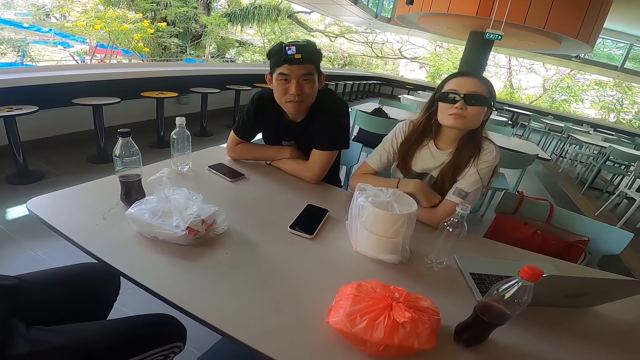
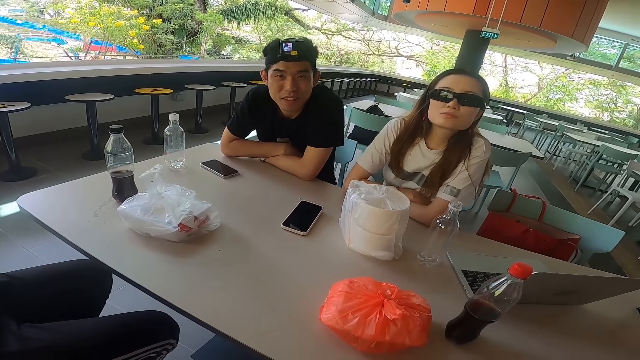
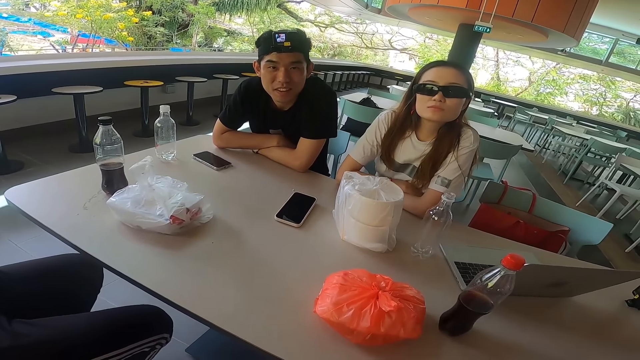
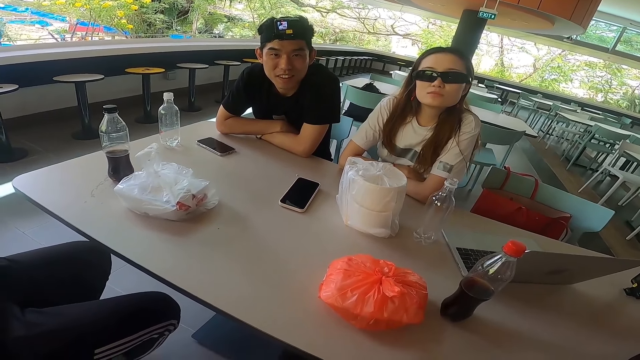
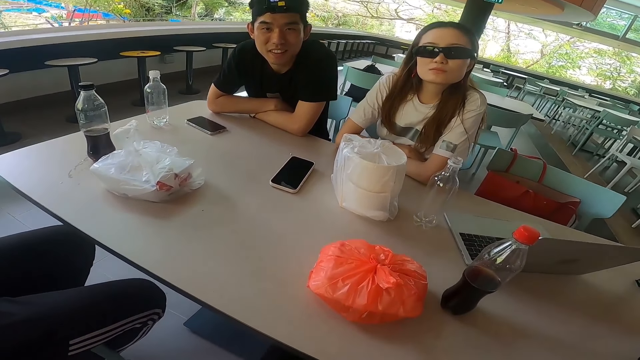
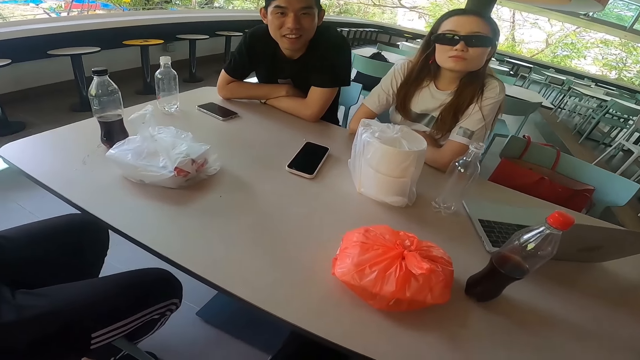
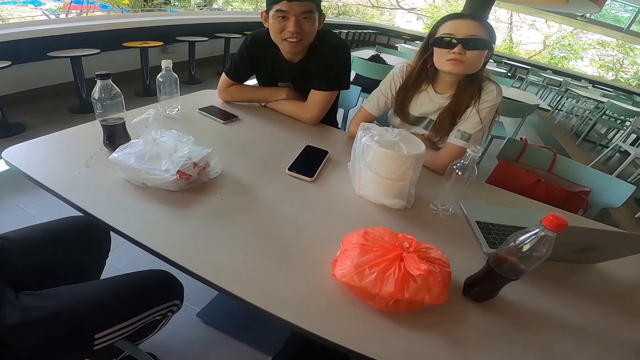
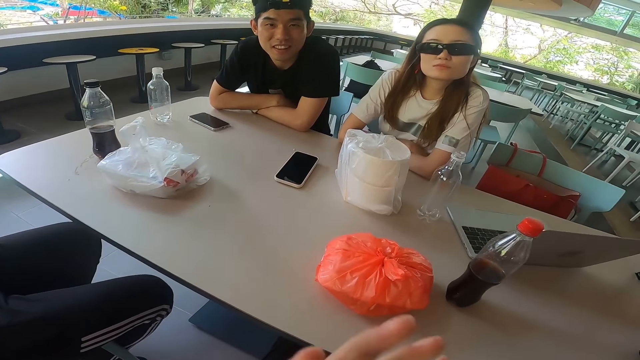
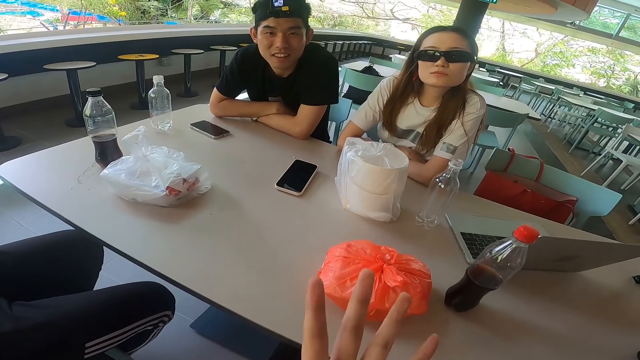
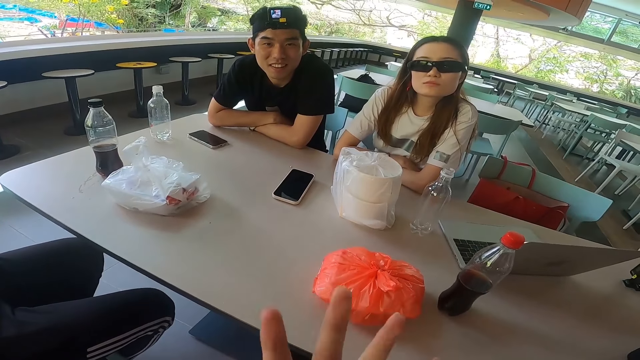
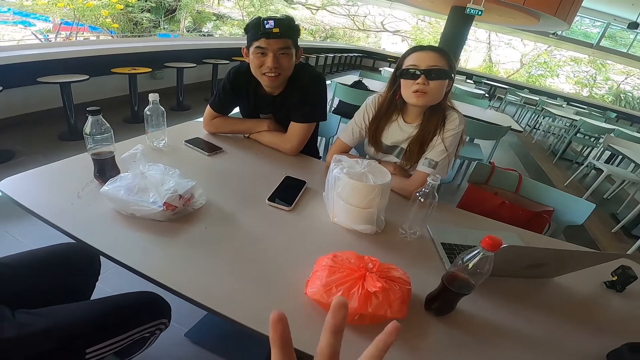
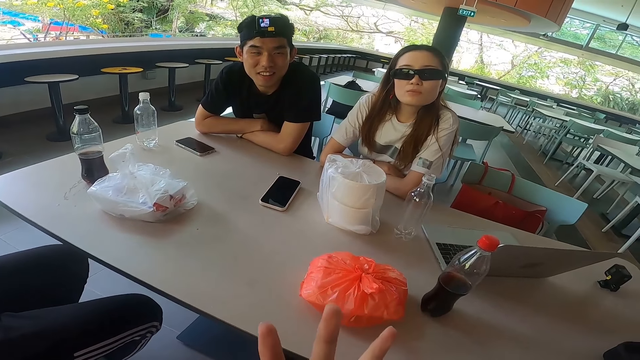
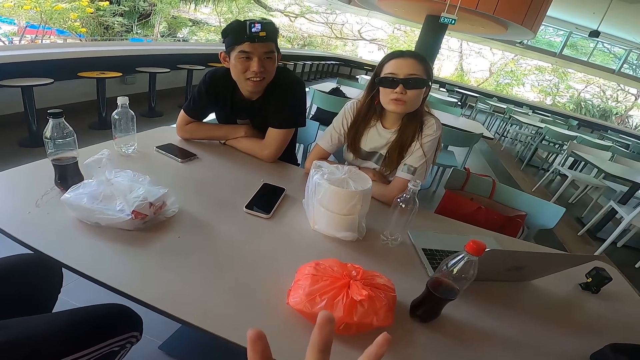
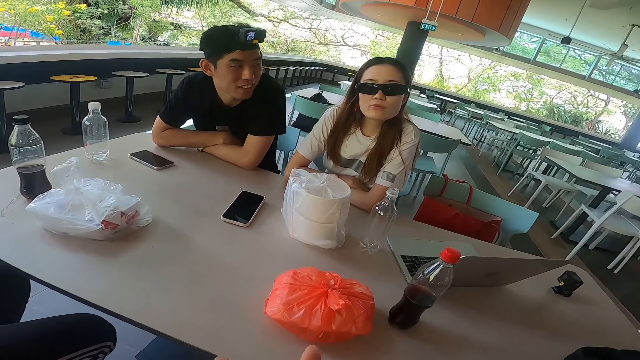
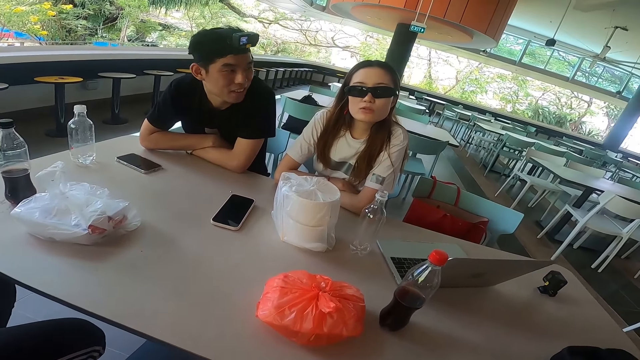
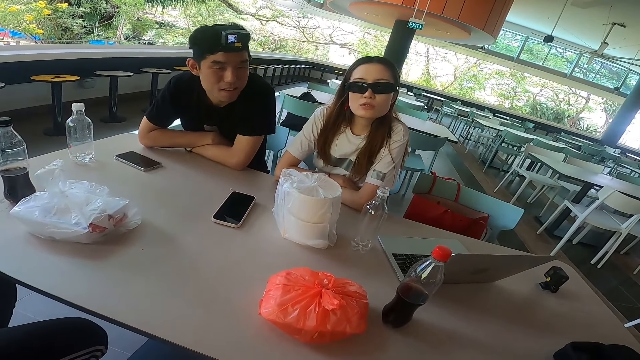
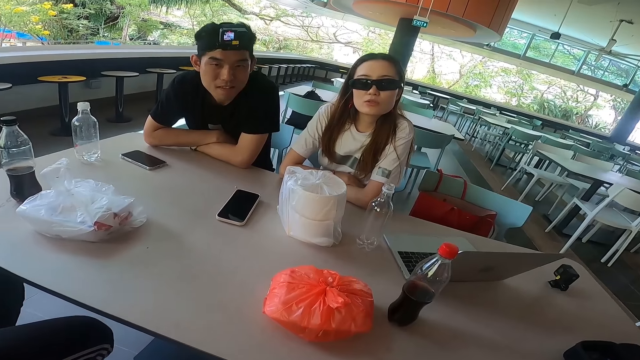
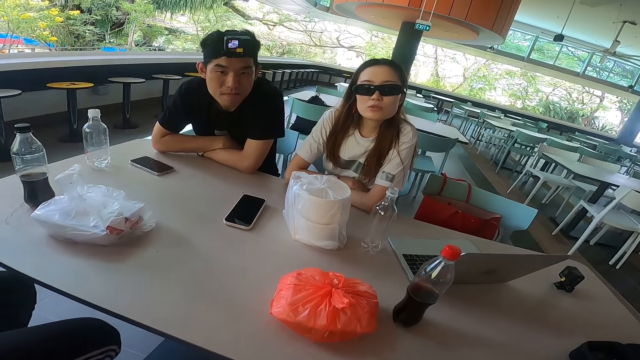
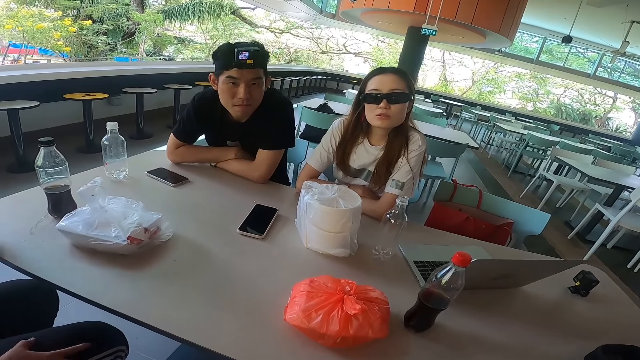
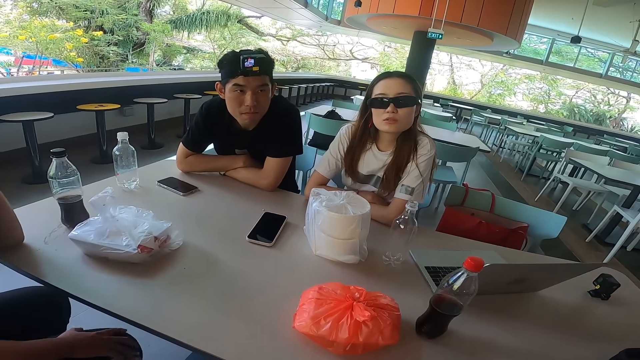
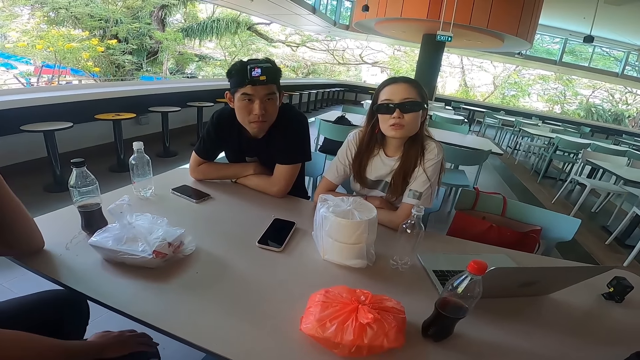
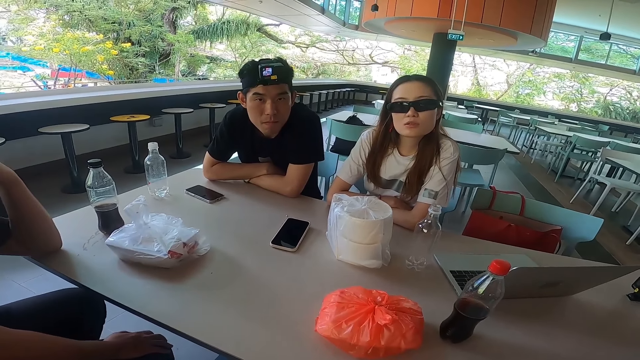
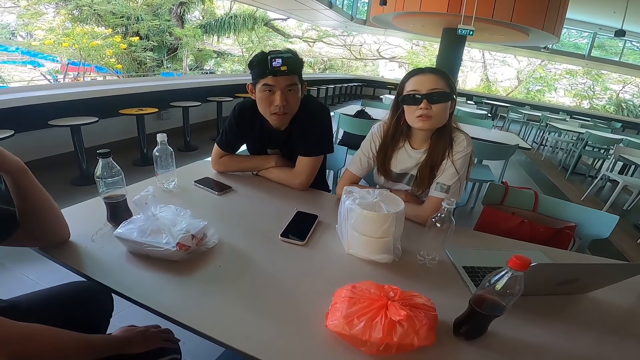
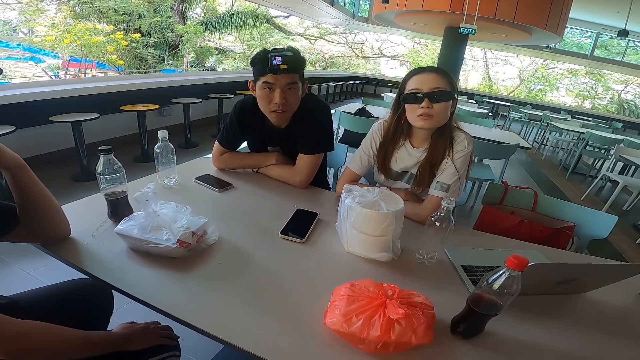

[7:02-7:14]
The camera wearer swings the left hand. They stare at a lady.

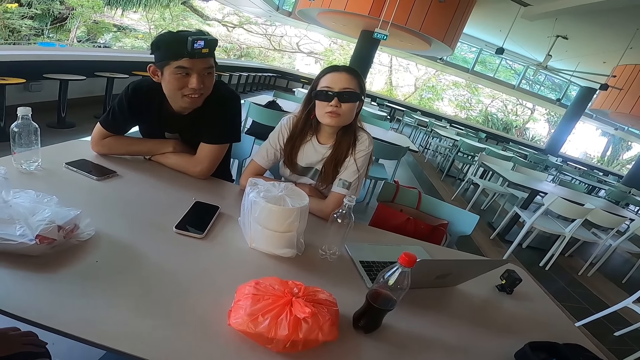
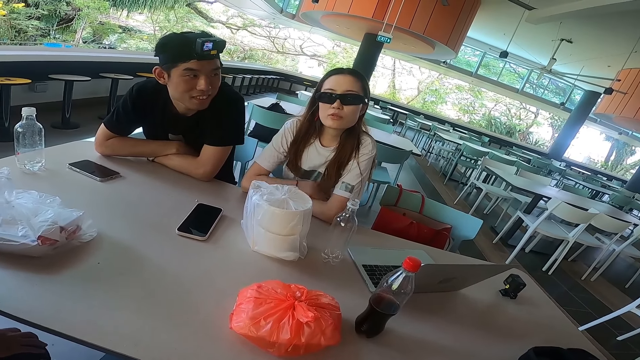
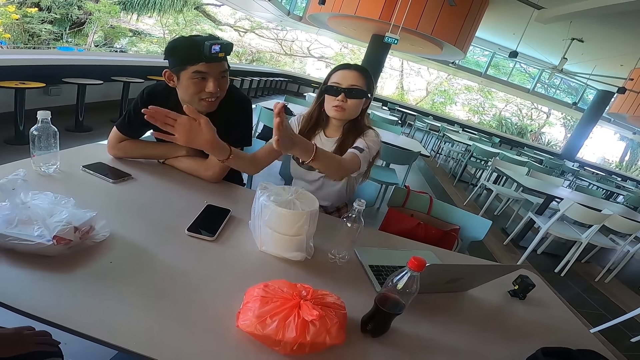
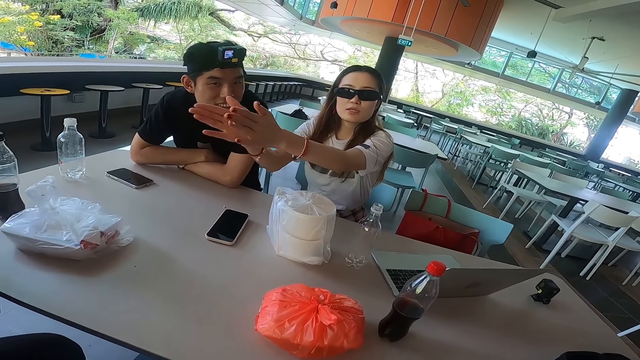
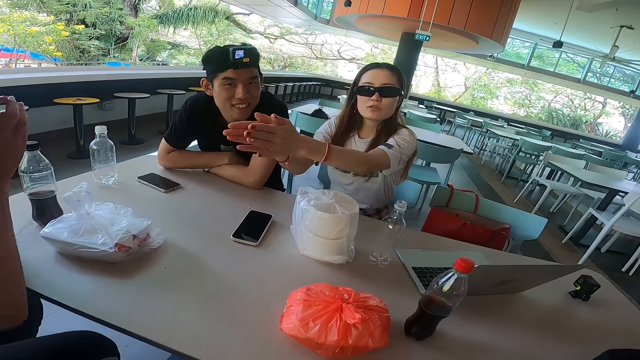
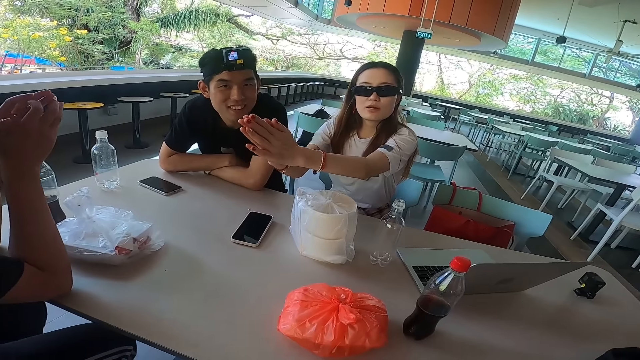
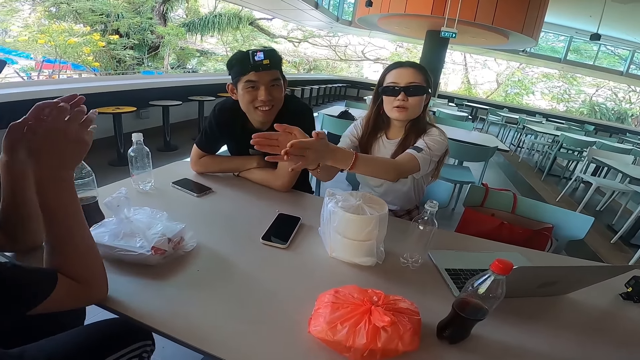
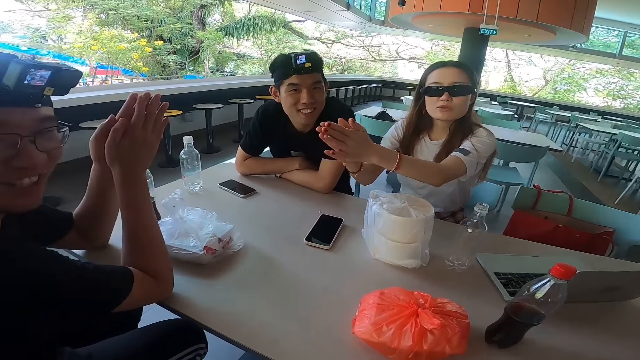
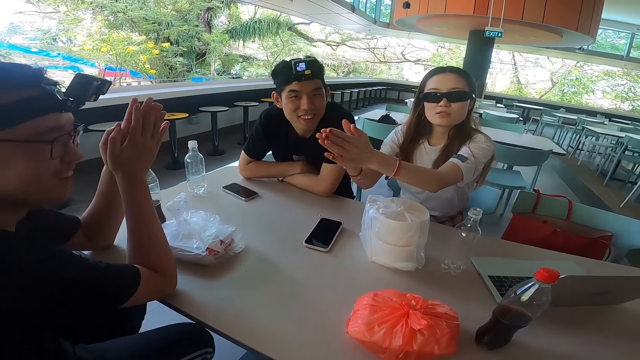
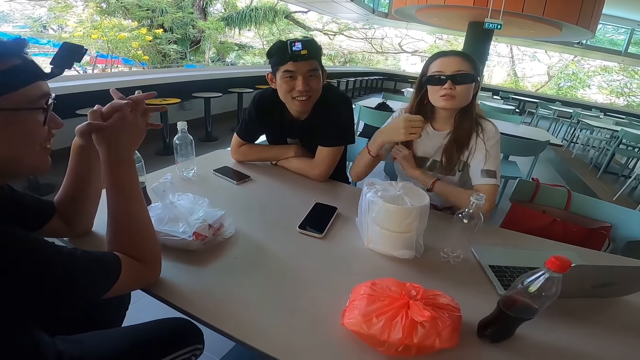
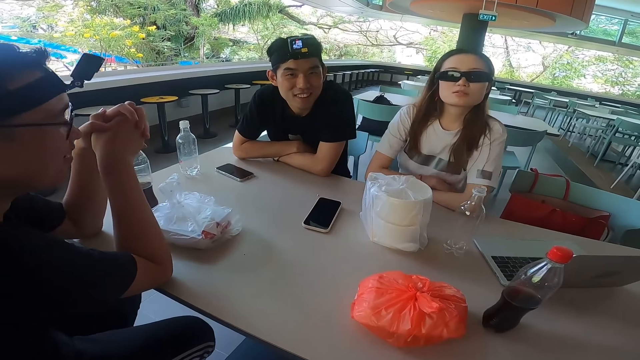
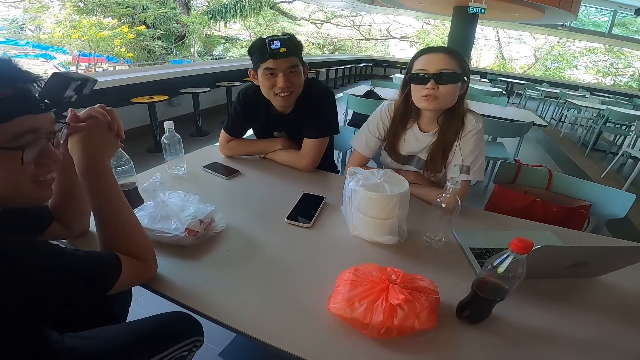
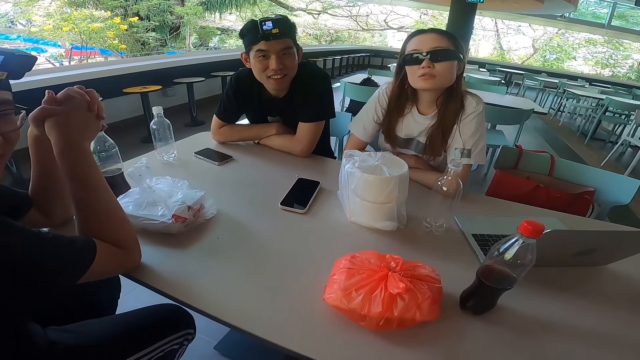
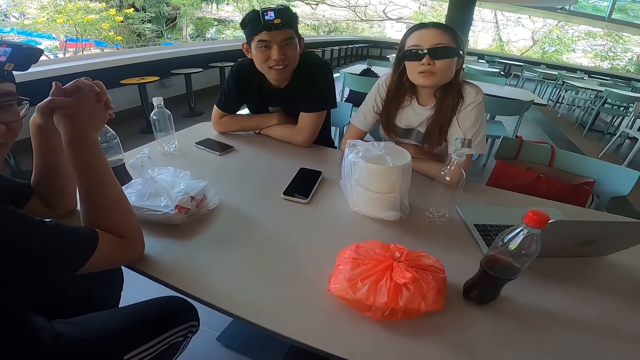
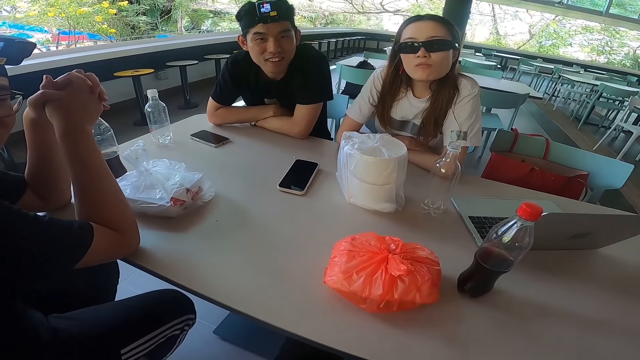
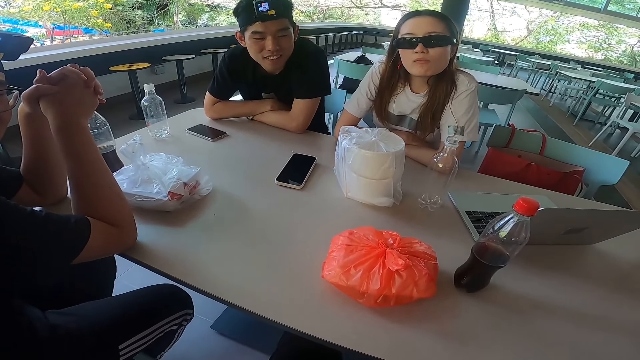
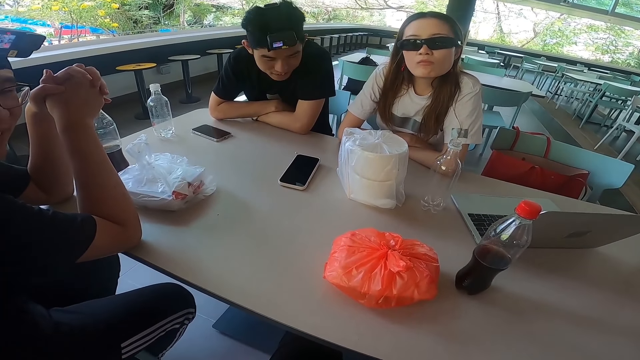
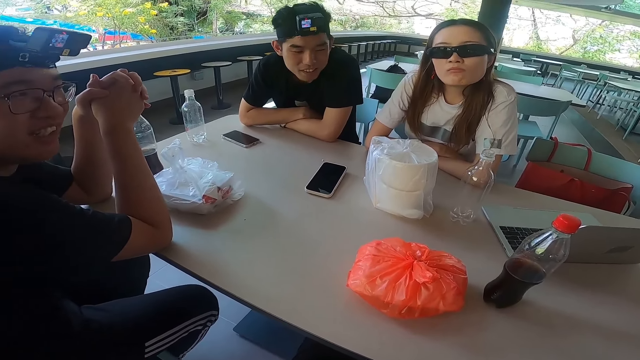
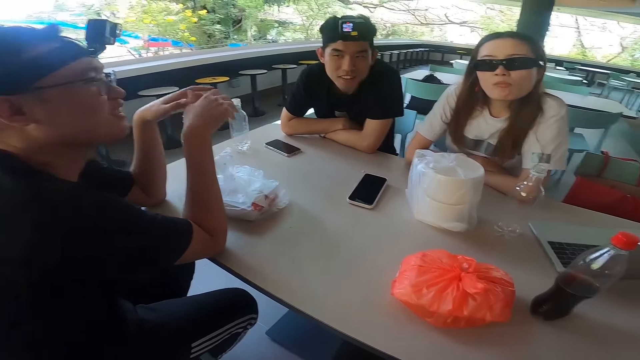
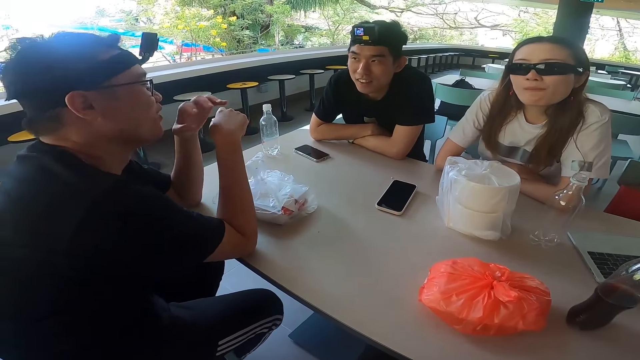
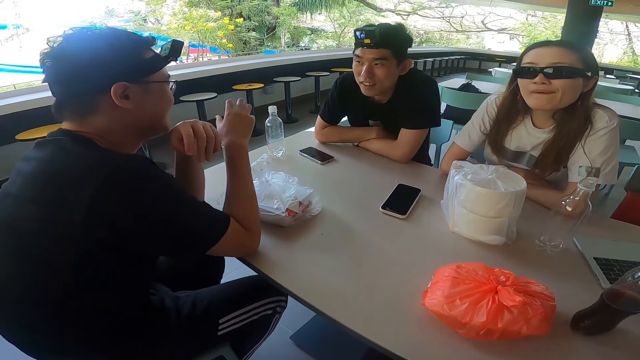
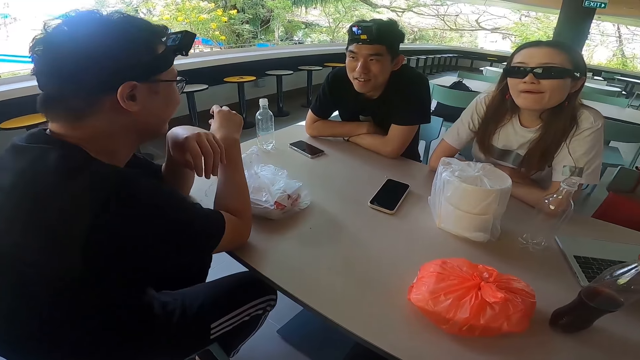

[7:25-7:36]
The camera wearer claps both hands. A woman claps her hand as she talks to the camera wearer. The camera wearer leans both hands on the table. The woman folds her hands. The camera wearer stares at the table. A man nods his head.
